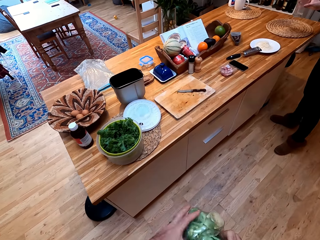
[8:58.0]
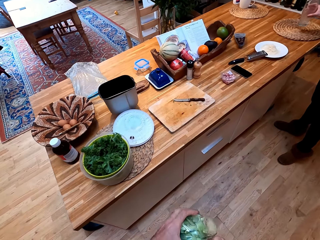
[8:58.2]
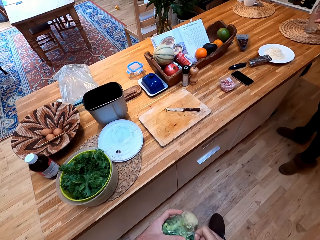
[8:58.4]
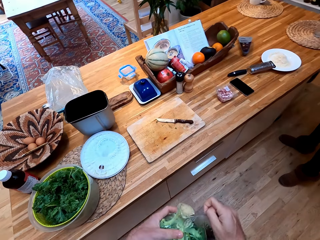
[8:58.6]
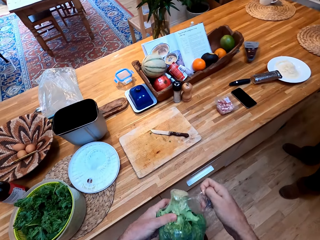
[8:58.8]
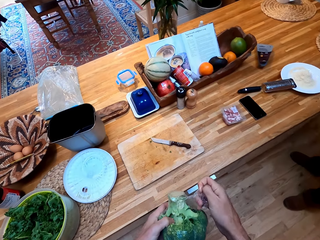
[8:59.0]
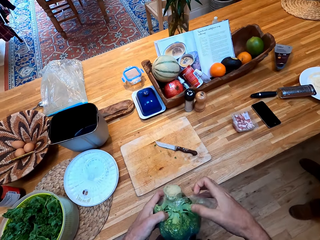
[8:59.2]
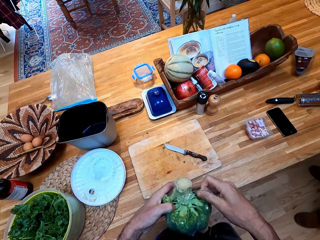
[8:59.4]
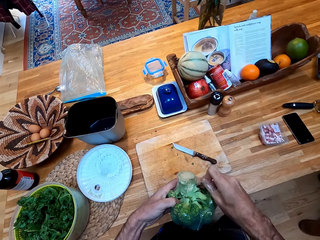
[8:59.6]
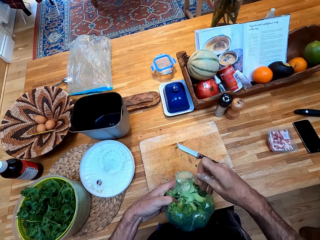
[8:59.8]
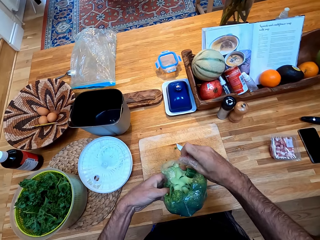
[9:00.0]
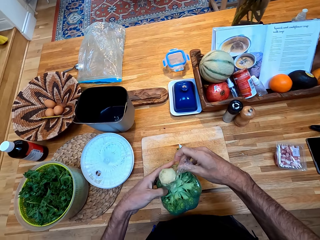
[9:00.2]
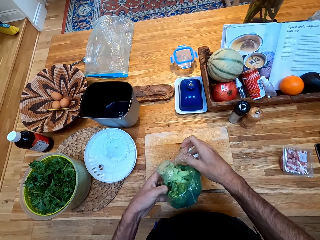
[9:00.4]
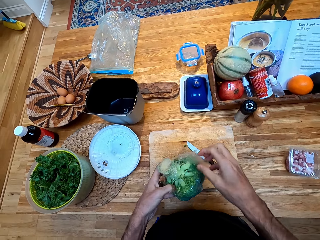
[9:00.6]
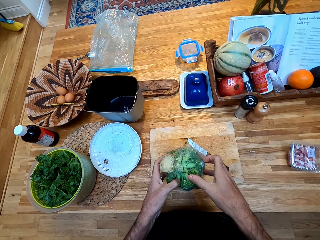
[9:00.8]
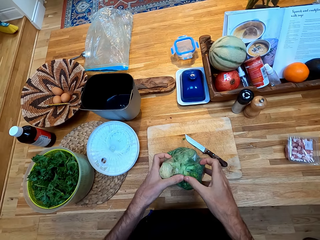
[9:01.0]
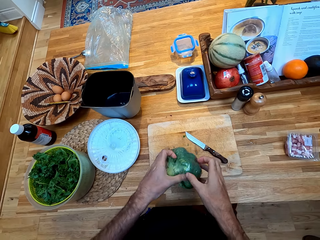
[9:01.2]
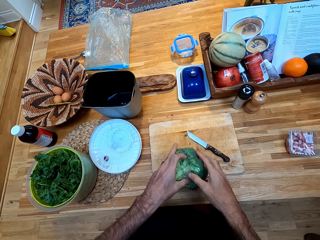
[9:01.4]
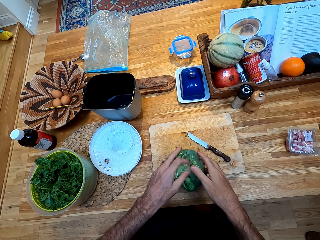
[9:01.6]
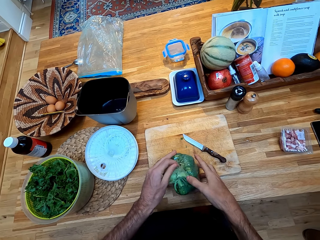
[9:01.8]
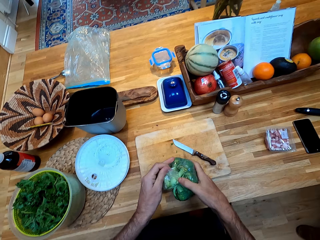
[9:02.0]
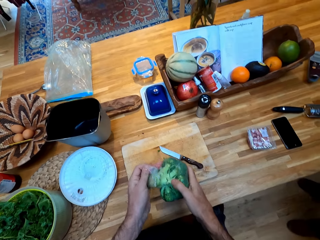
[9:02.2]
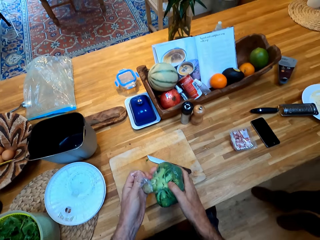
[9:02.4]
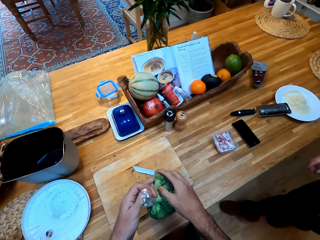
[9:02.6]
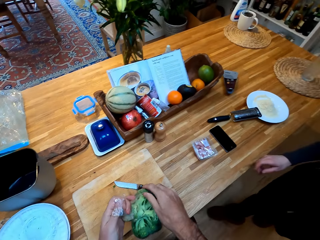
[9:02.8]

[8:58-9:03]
The camera wearer removes a broccoli from a polythene paper.

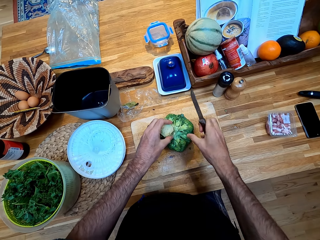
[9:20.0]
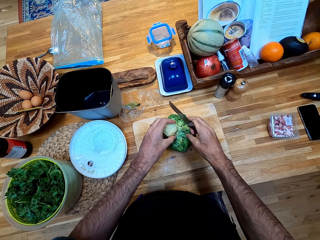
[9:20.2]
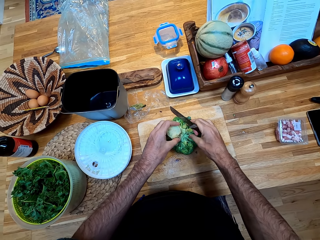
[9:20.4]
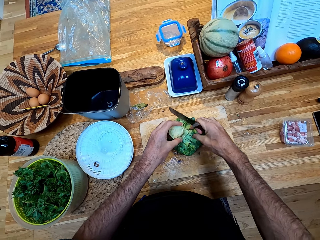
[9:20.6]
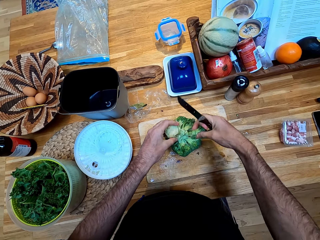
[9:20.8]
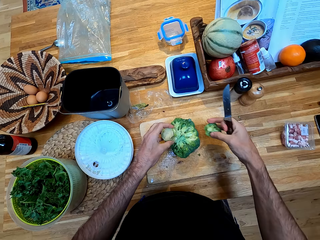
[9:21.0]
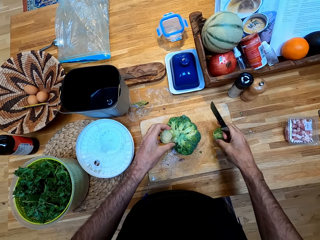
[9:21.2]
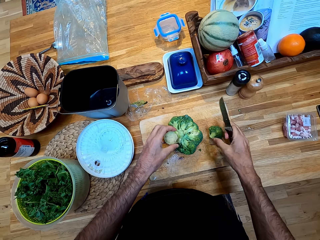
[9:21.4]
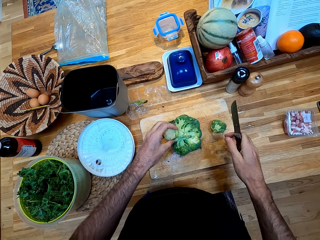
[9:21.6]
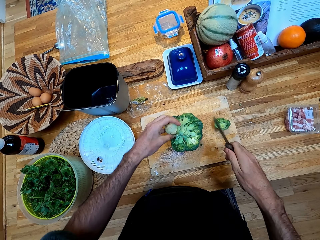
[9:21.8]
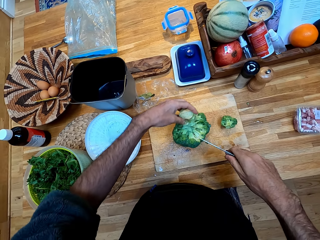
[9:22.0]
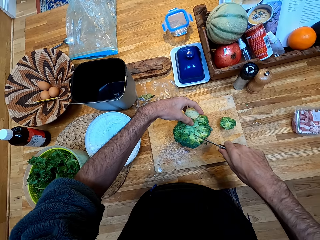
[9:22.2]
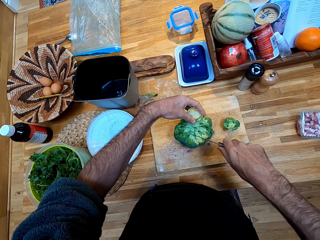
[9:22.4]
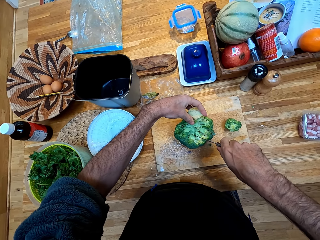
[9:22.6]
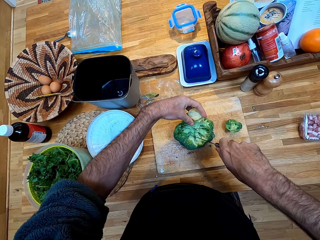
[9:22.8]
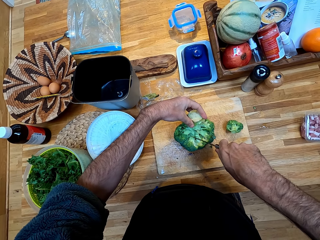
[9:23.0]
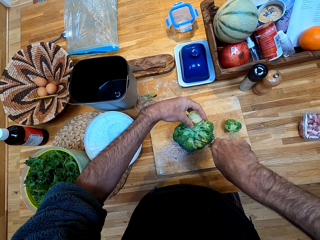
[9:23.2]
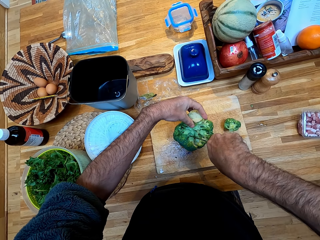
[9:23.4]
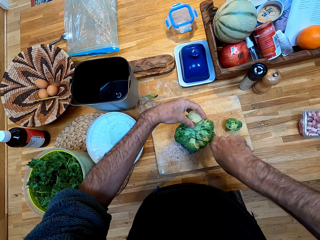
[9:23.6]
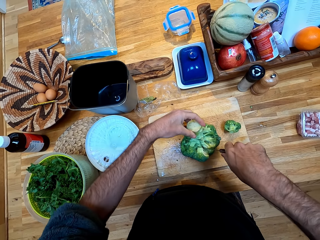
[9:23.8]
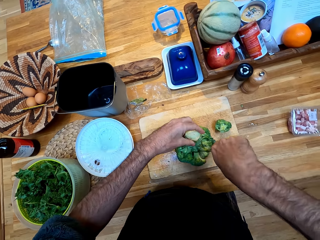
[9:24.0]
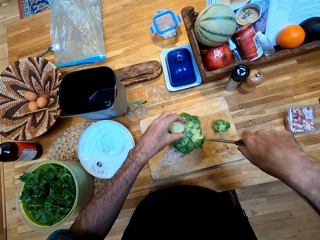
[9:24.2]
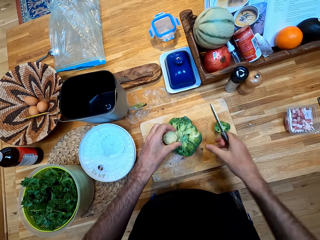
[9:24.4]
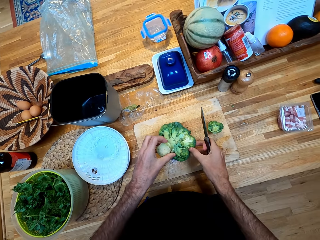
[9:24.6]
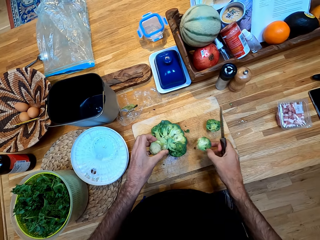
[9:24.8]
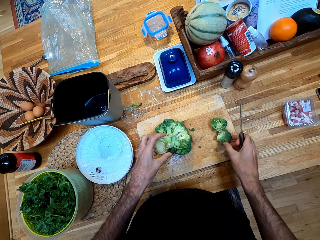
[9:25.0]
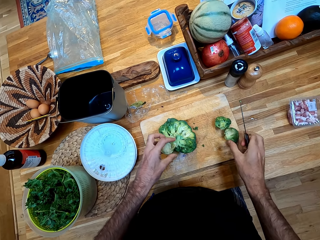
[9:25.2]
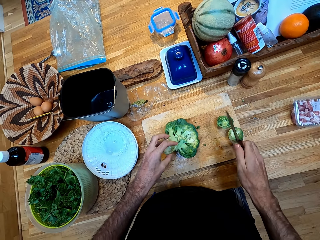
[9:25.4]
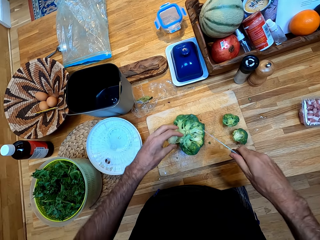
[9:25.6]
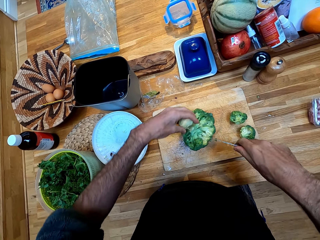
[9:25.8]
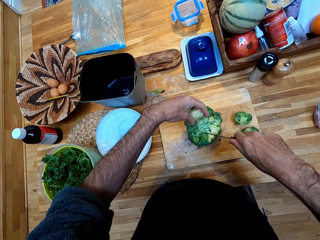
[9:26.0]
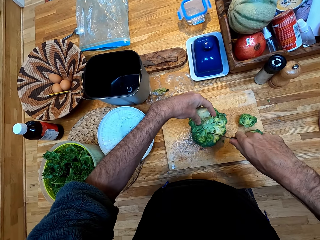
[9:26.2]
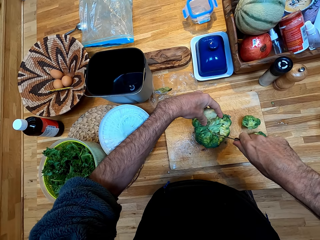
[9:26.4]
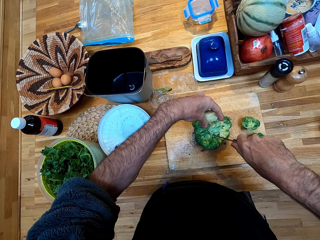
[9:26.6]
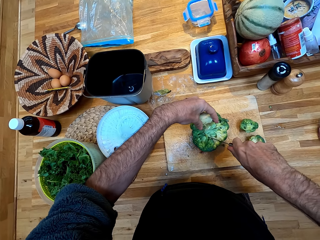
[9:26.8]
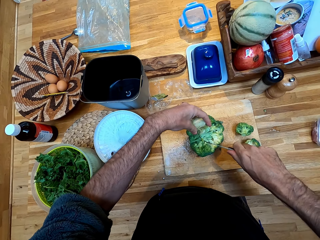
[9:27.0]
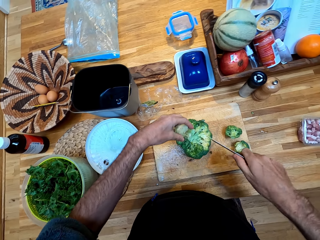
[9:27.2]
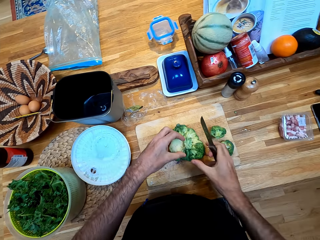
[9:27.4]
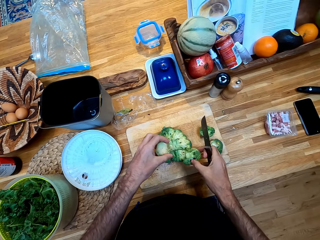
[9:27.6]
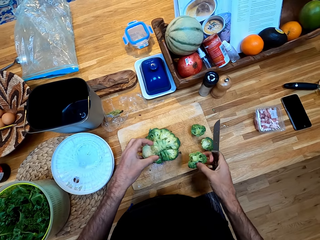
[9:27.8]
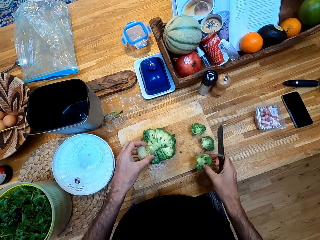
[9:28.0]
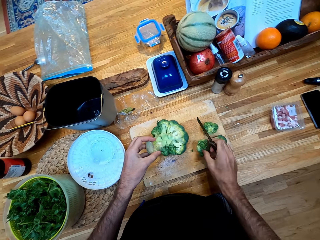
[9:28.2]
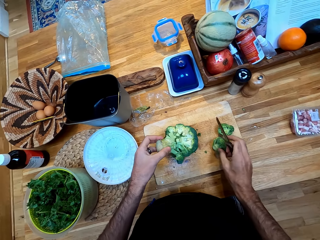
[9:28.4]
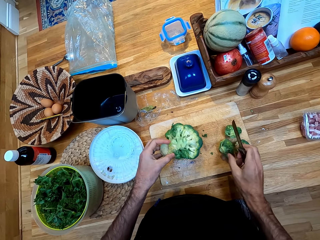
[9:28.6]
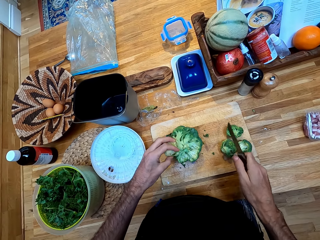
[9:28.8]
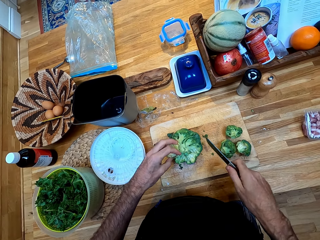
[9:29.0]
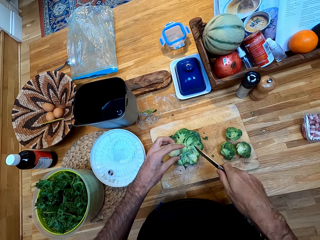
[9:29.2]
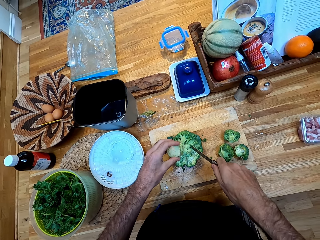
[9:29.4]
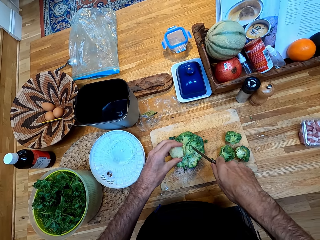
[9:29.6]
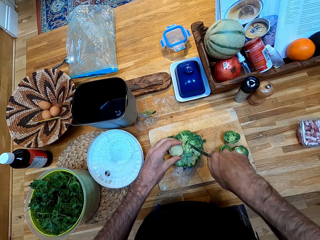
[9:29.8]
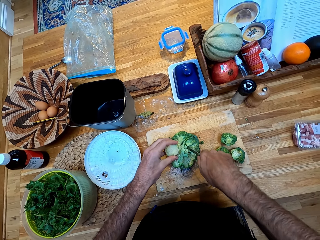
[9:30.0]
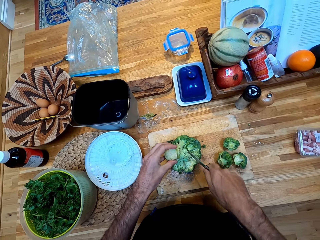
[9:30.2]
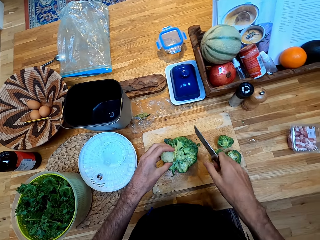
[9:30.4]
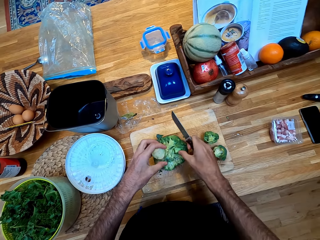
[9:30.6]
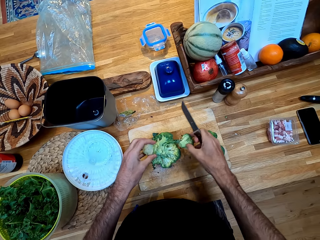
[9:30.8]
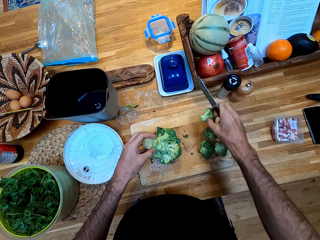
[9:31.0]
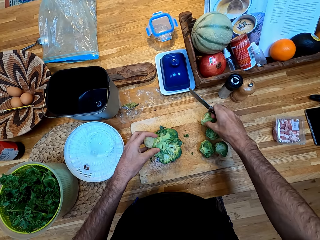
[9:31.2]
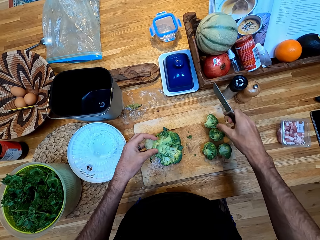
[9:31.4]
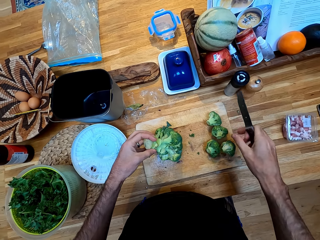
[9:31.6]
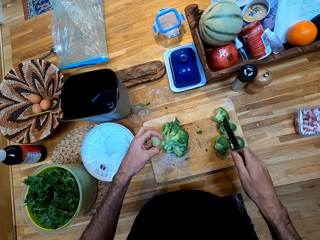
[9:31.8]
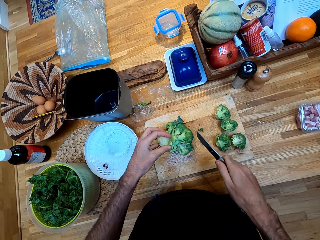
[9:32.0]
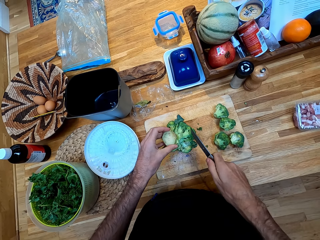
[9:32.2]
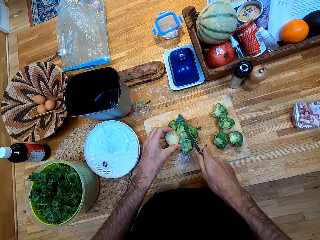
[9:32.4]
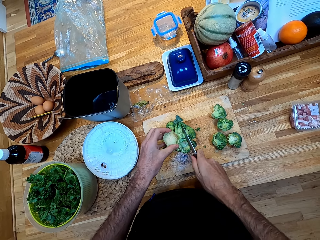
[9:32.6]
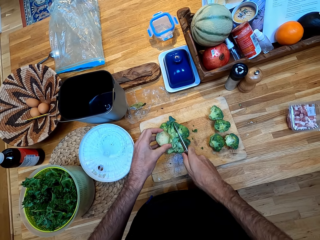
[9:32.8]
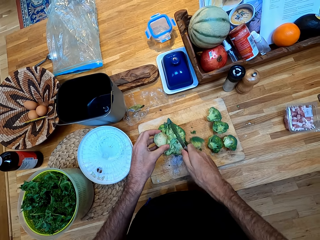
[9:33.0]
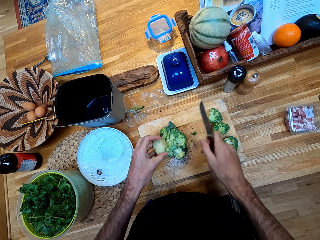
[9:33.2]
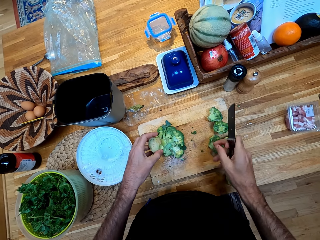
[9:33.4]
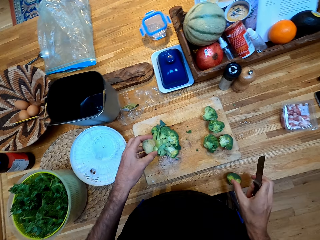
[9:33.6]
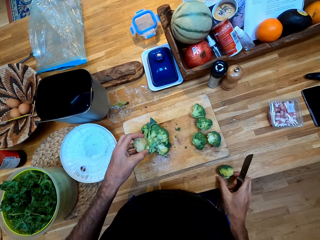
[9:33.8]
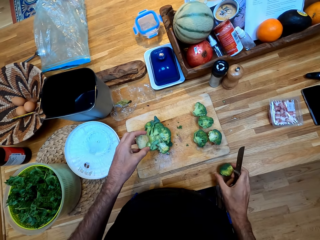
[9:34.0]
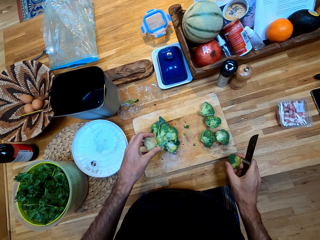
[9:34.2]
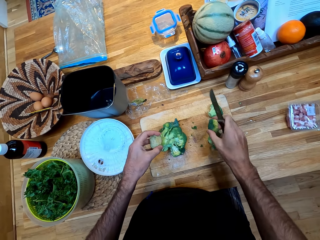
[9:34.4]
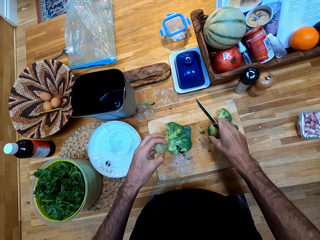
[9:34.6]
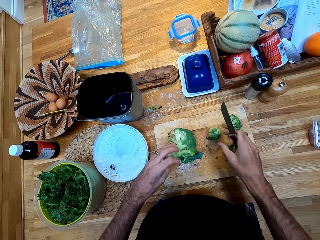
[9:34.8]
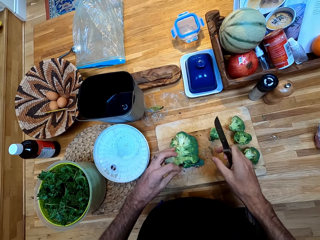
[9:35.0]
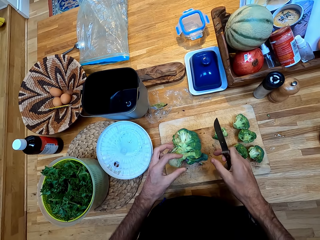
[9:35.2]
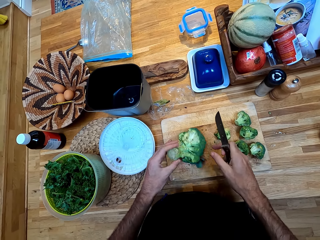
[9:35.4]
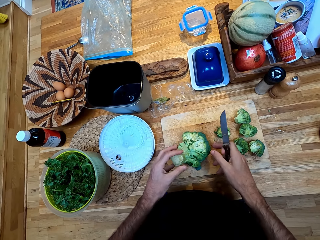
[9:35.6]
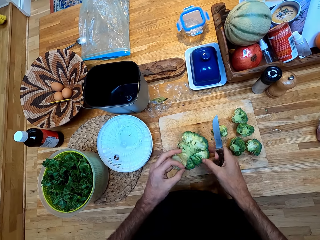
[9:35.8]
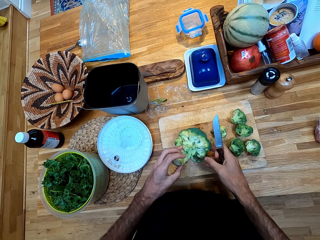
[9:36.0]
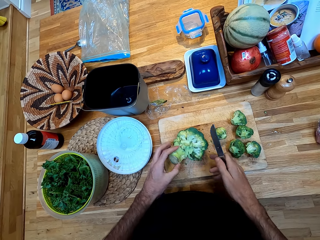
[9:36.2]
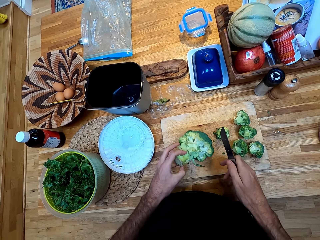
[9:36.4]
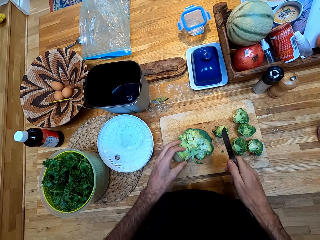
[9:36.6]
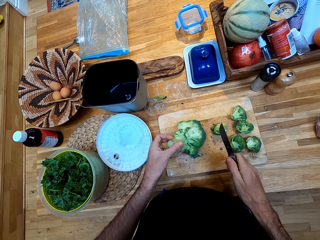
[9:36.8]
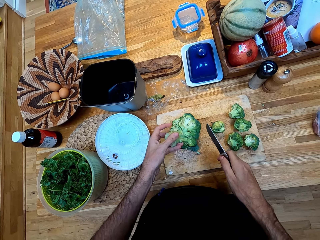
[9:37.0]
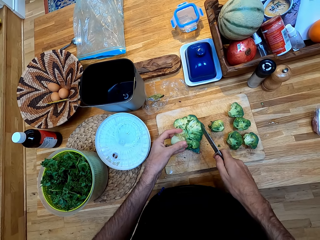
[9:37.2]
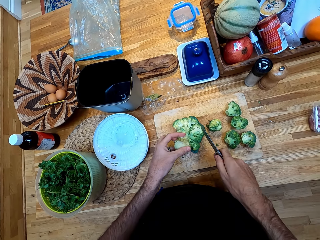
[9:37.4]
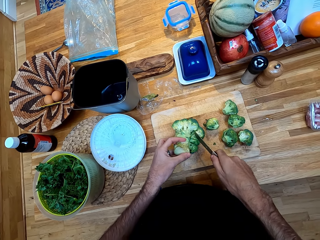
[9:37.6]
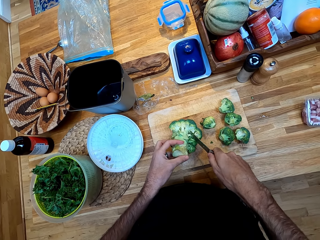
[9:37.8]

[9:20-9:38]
The camera wearer chops broccoli with a knife on a chopping board. They put down a piece of broccoli on the chopping board. They chop the broccoli with the knife on the chopping board. They put down a piece of broccoli on the chopping board. They chop the broccoli with the knife on the chopping board. They put down a piece of broccoli on the chopping board. They chop the broccoli with the knife on the chopping board. They put down a piece of broccoli on the chopping board. They chop the broccoli with the knife on the chopping board. They put down a piece of broccoli on the chopping board. They adjust the broccoli on the chopping board.
